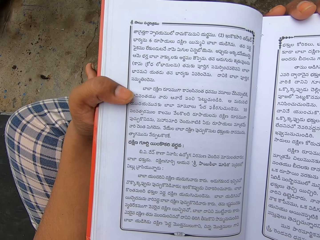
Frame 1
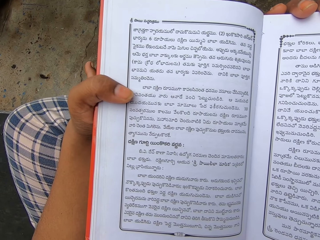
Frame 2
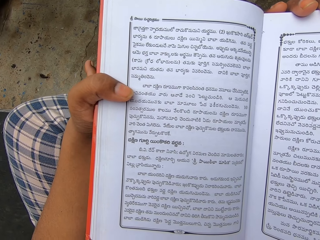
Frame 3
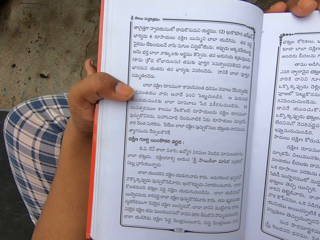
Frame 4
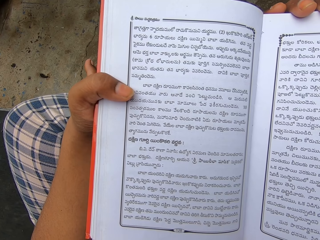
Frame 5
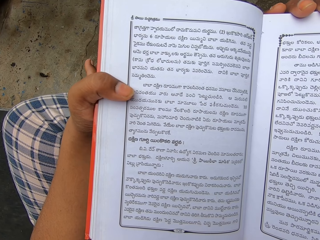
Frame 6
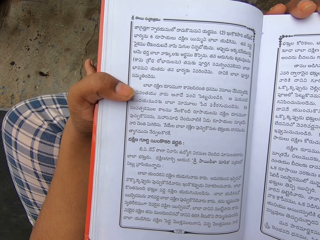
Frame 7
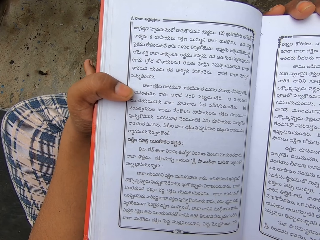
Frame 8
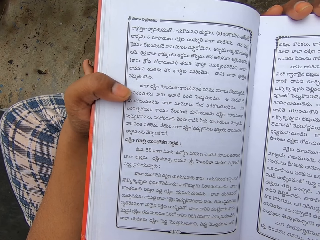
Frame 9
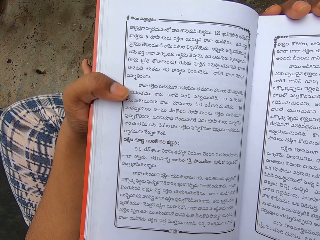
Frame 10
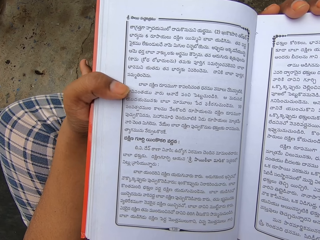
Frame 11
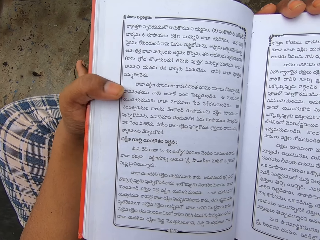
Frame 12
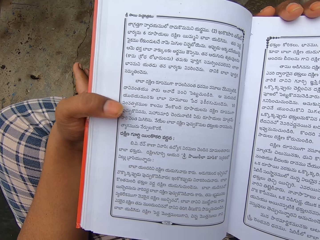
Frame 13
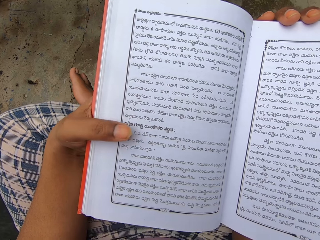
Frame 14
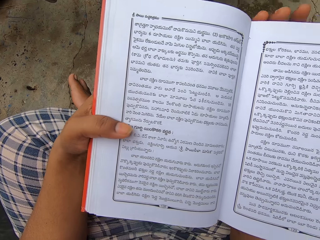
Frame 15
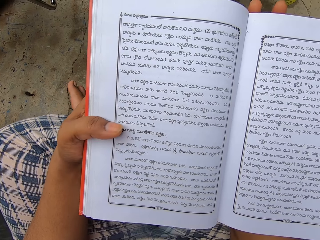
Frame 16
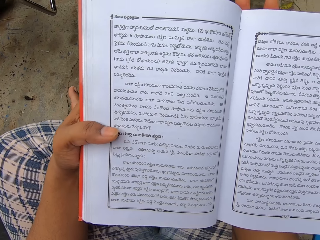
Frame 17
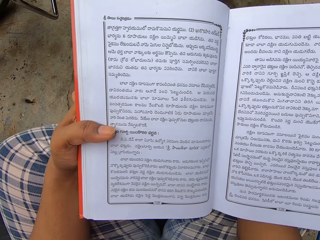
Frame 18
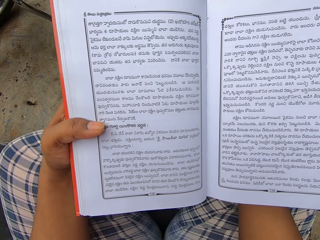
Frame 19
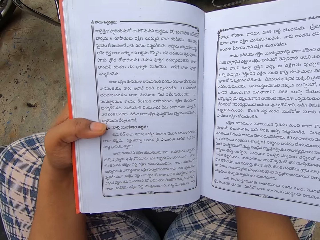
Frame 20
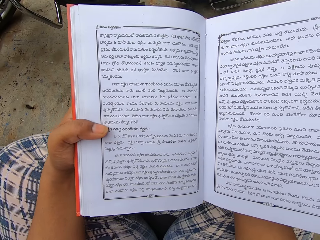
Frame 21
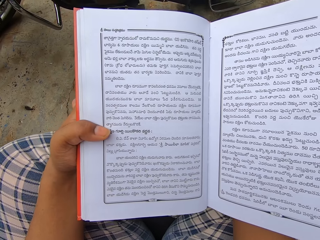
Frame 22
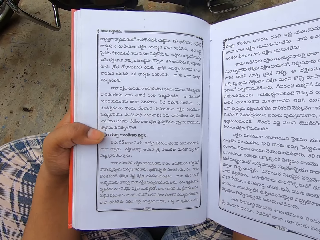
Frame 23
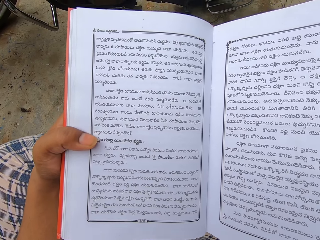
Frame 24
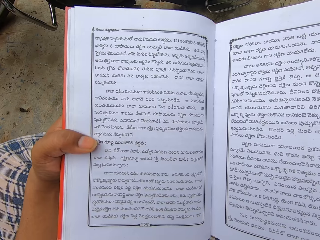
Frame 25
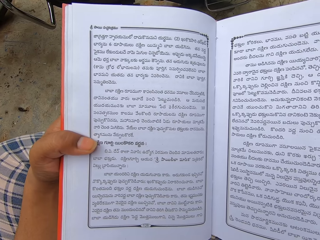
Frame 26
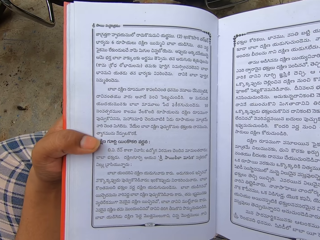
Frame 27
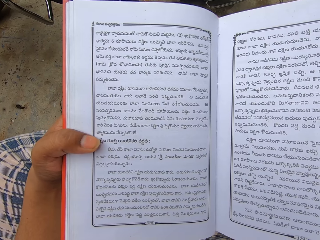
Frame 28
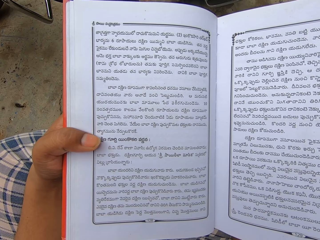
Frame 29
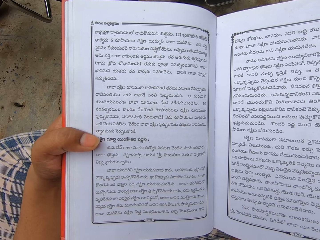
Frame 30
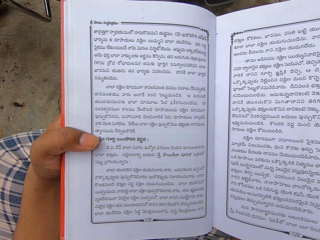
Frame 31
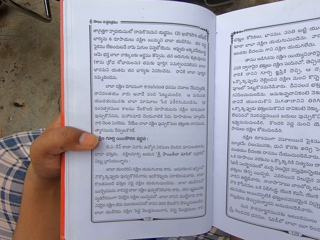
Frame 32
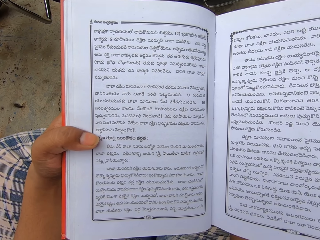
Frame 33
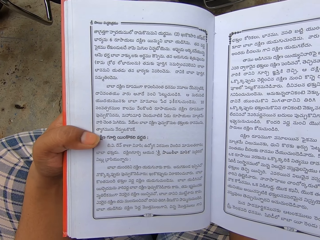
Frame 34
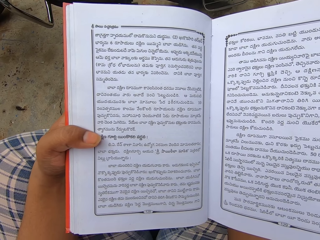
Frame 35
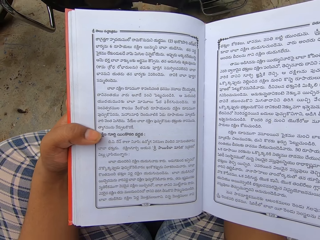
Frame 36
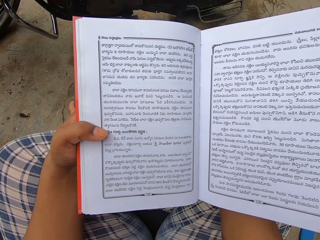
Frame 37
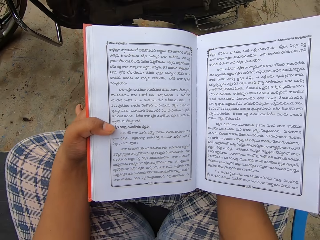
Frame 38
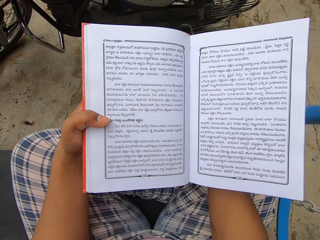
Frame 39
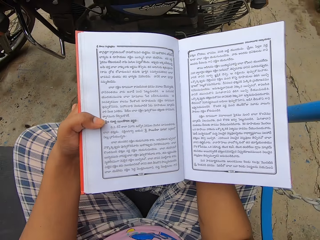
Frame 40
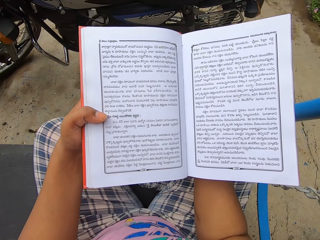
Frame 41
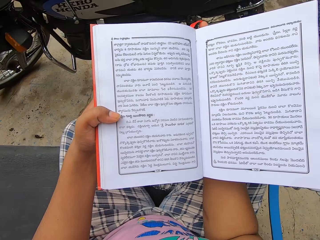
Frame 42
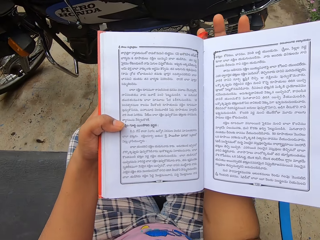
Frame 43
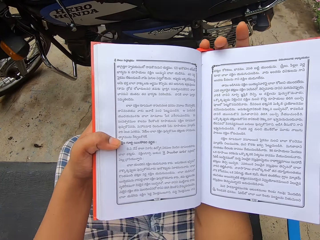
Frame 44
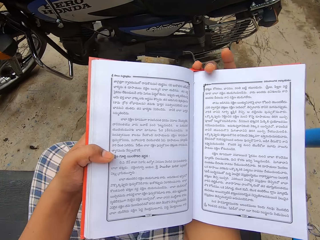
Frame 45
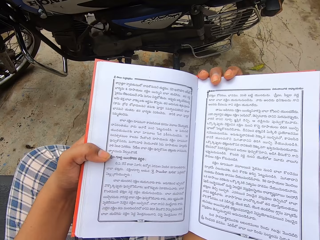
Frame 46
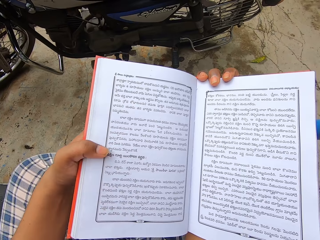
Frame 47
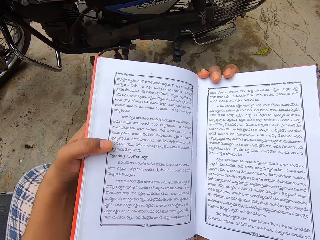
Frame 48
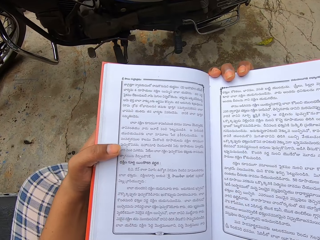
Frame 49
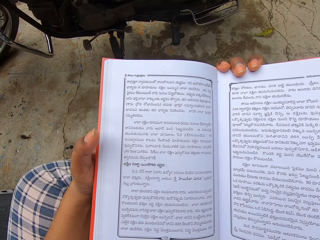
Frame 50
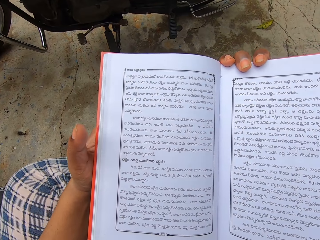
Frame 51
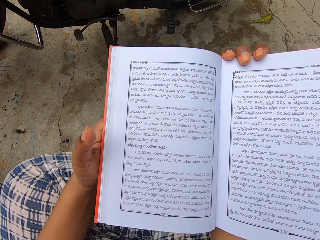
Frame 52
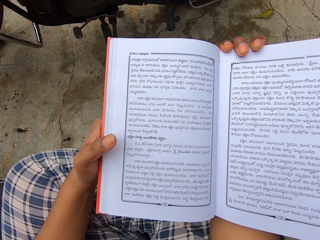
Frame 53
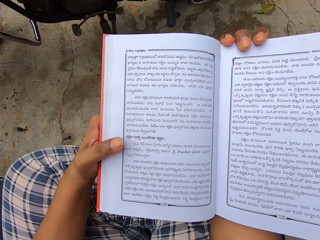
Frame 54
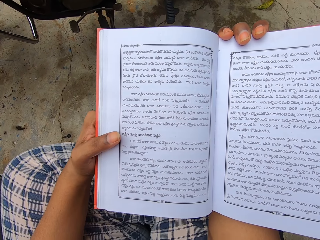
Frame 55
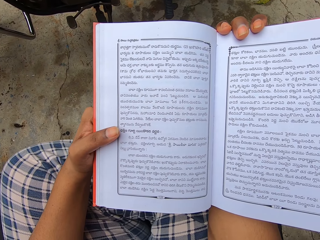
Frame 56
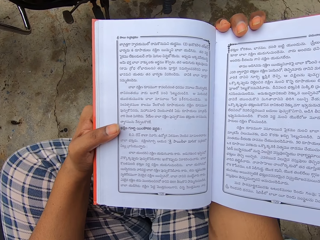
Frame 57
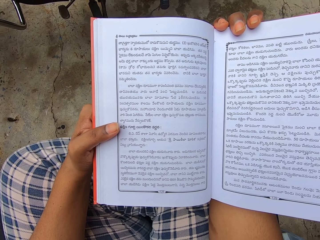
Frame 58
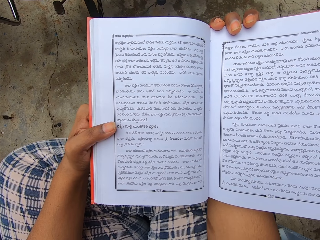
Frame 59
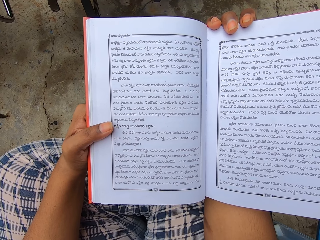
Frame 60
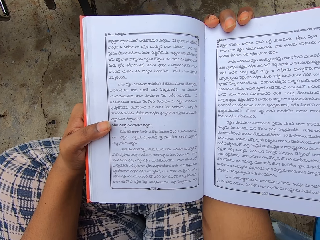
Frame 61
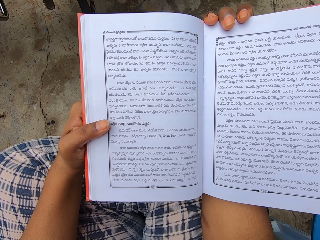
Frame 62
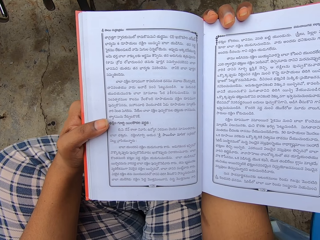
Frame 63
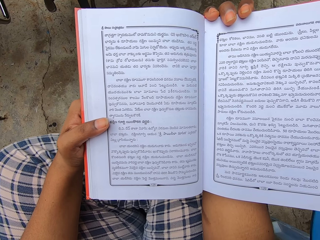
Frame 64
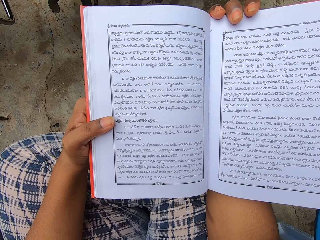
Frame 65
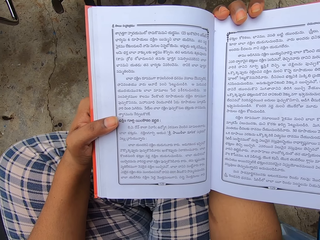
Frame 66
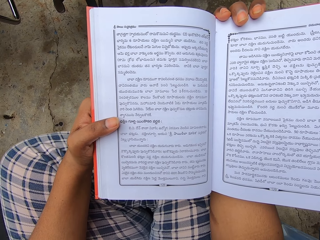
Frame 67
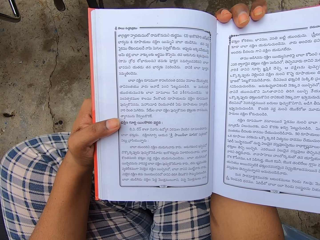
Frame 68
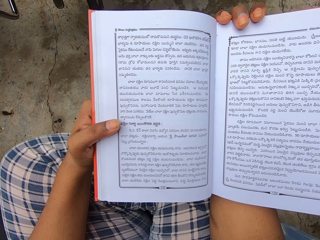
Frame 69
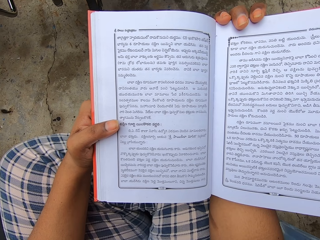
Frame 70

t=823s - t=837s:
The camera wearer lifts a book.

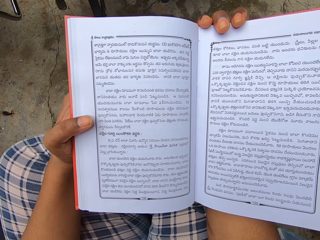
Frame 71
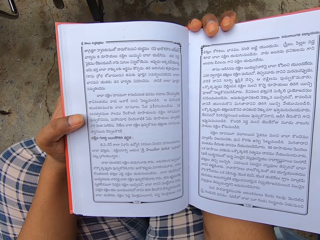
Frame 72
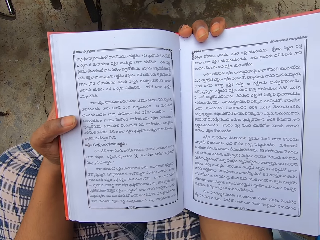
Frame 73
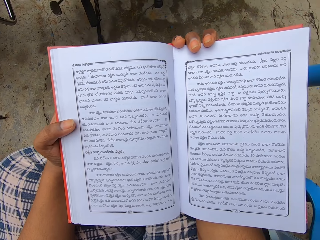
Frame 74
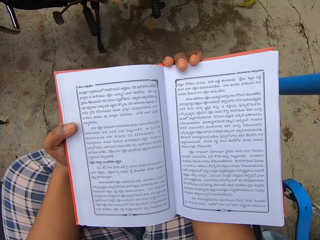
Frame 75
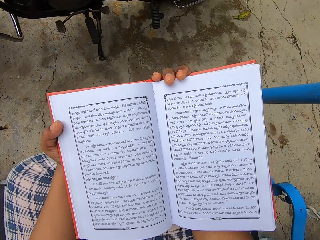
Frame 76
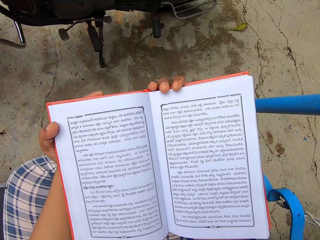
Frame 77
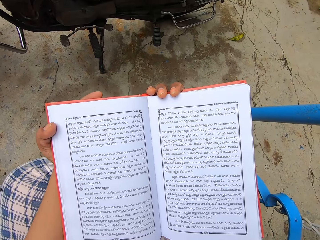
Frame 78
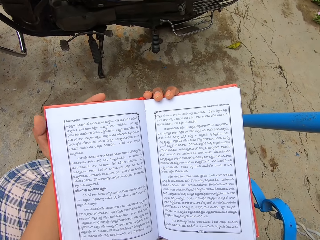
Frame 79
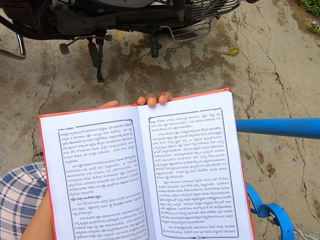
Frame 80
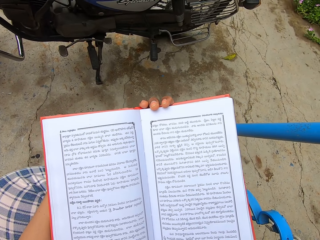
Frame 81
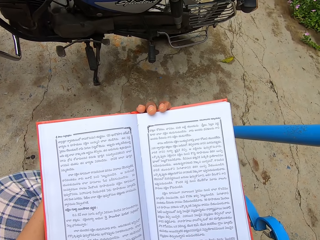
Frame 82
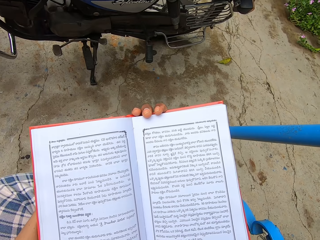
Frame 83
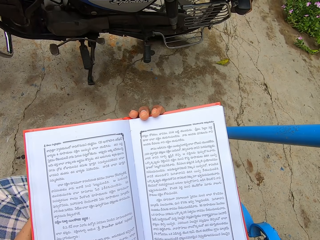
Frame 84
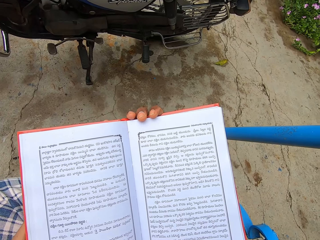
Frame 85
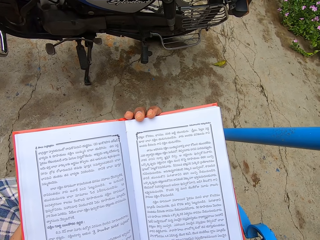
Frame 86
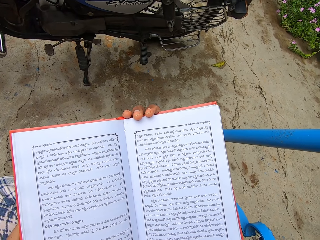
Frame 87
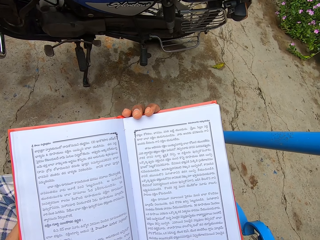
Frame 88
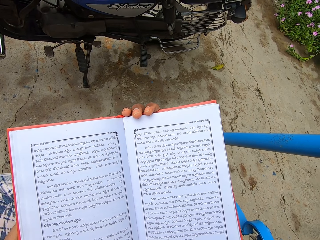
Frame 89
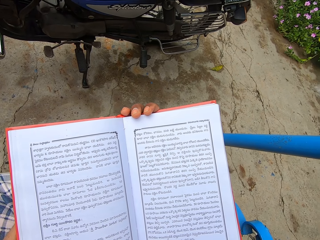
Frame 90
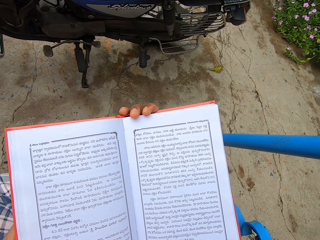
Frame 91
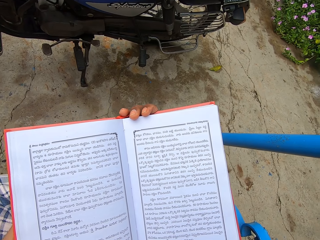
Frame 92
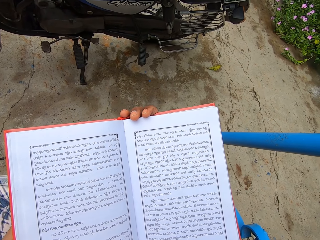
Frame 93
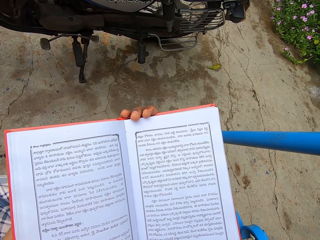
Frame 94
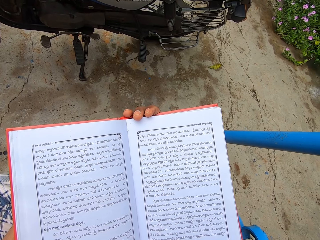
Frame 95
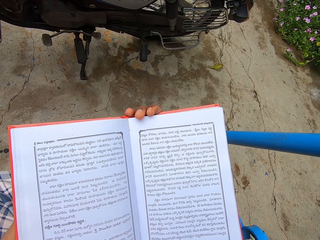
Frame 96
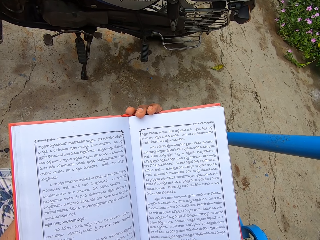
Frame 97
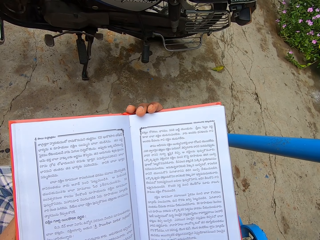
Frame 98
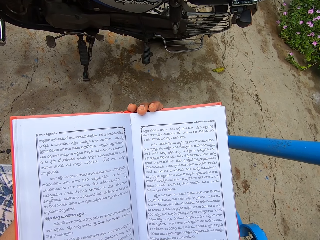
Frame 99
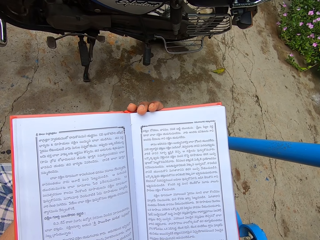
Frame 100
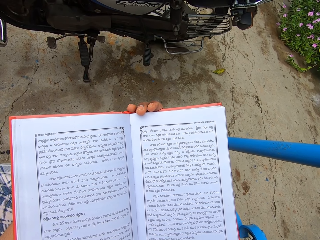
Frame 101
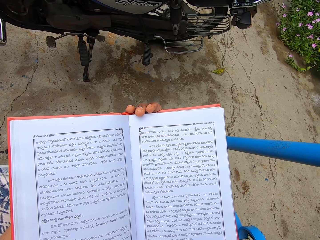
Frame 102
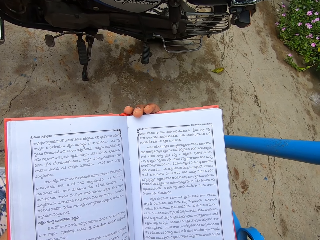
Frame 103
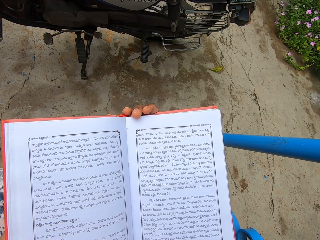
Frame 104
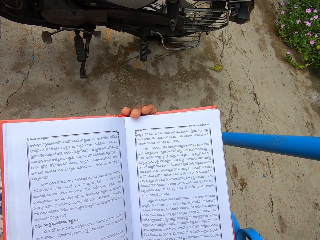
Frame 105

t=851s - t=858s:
The camera wearer repositions the left hand.
